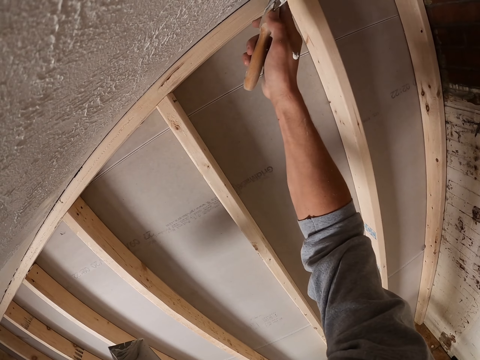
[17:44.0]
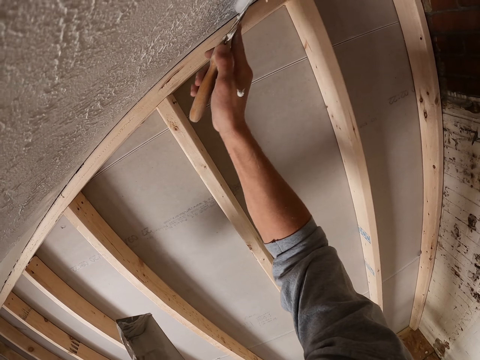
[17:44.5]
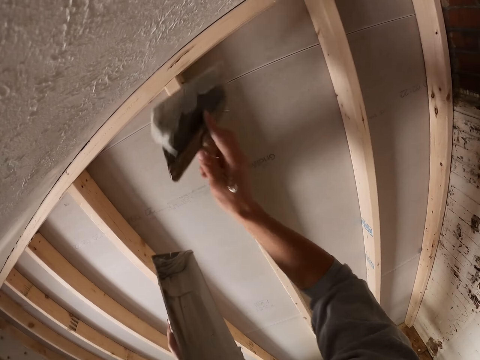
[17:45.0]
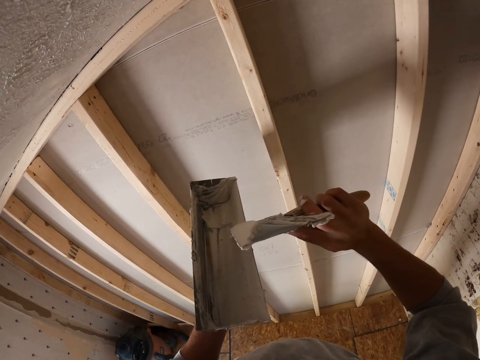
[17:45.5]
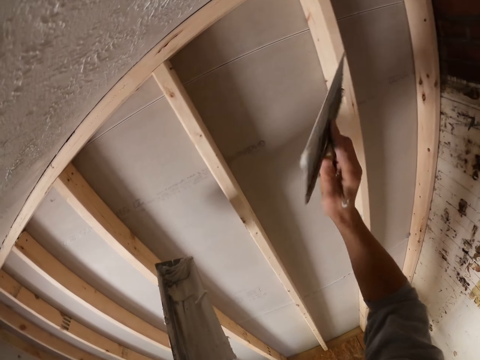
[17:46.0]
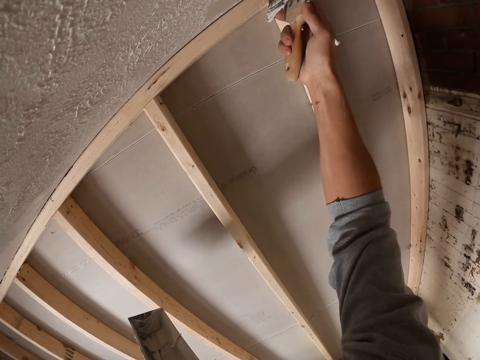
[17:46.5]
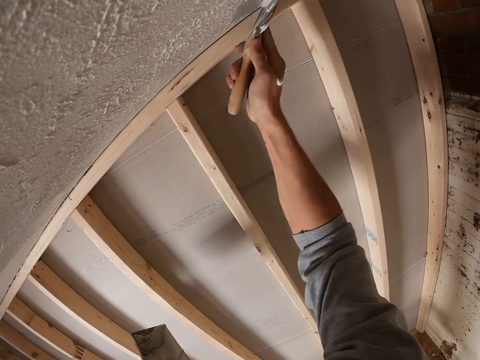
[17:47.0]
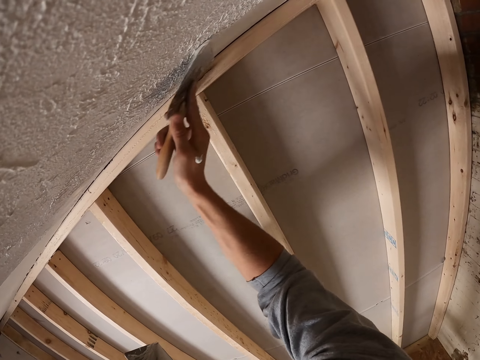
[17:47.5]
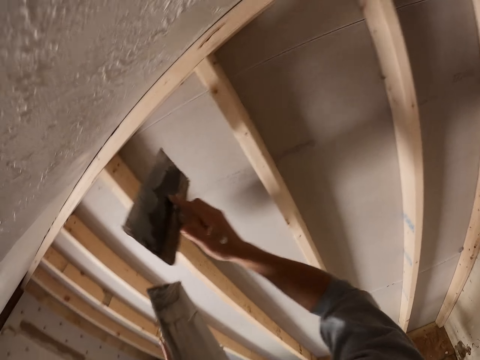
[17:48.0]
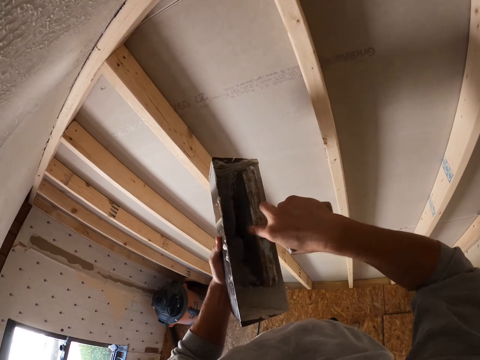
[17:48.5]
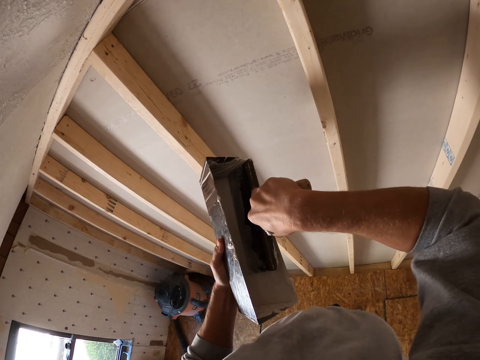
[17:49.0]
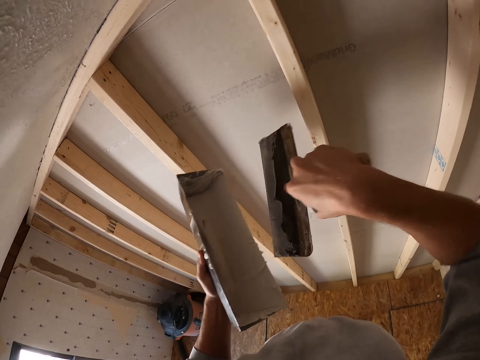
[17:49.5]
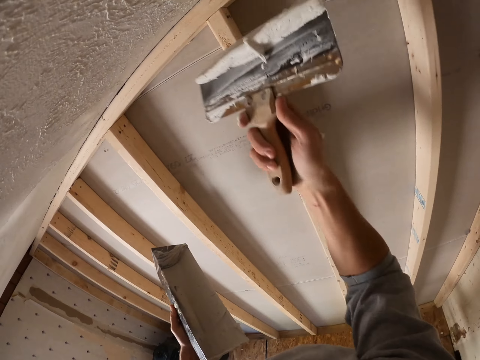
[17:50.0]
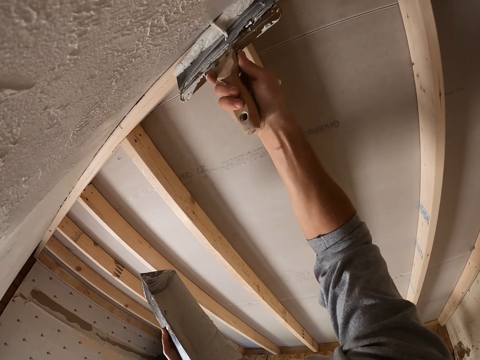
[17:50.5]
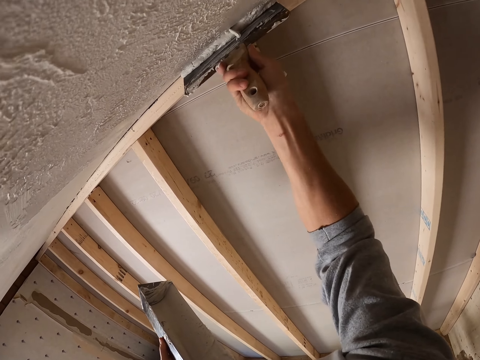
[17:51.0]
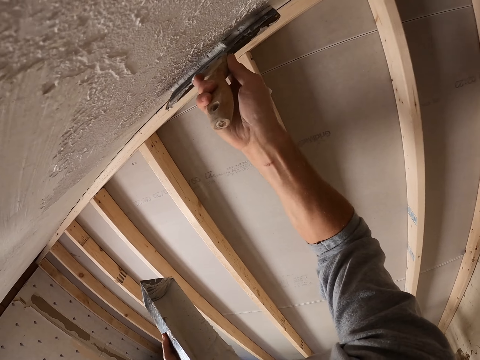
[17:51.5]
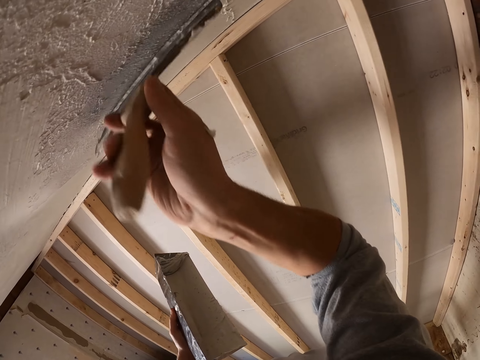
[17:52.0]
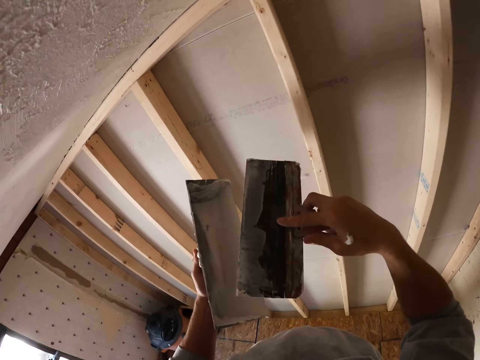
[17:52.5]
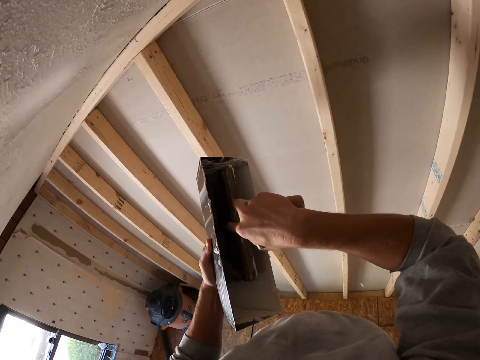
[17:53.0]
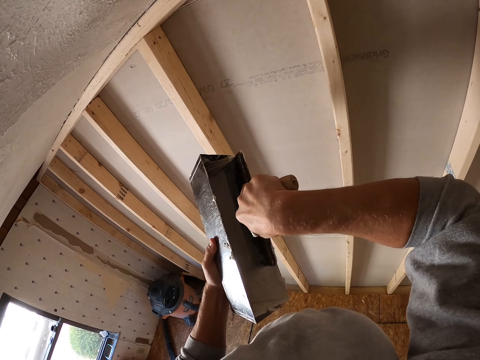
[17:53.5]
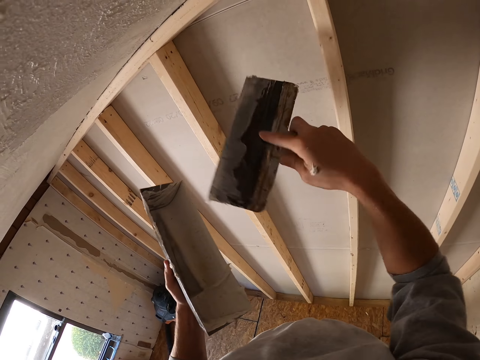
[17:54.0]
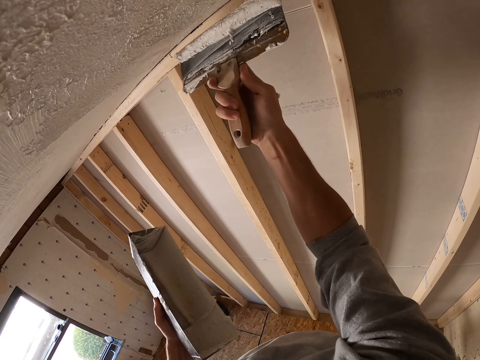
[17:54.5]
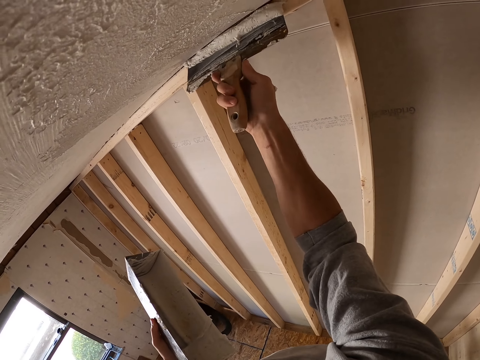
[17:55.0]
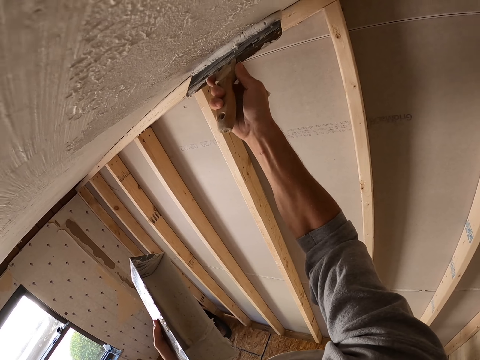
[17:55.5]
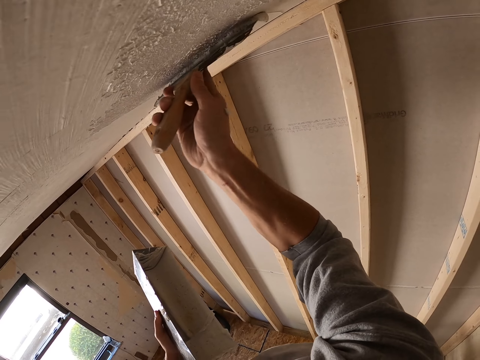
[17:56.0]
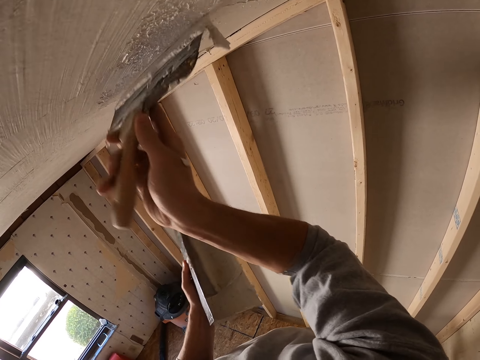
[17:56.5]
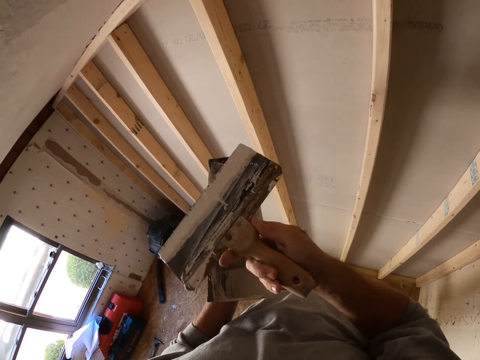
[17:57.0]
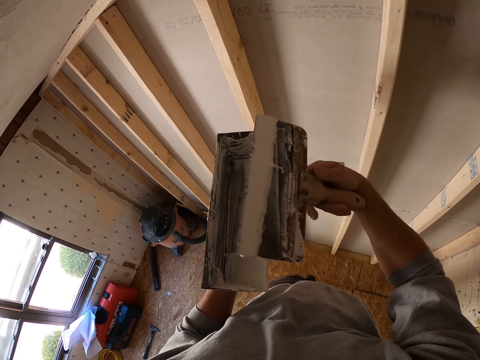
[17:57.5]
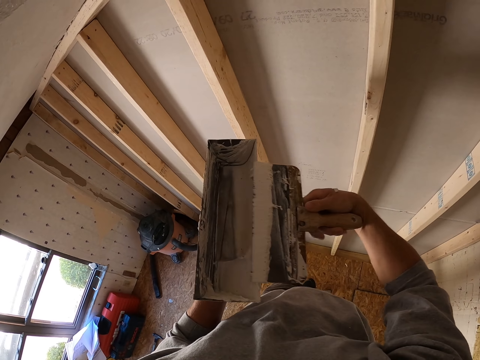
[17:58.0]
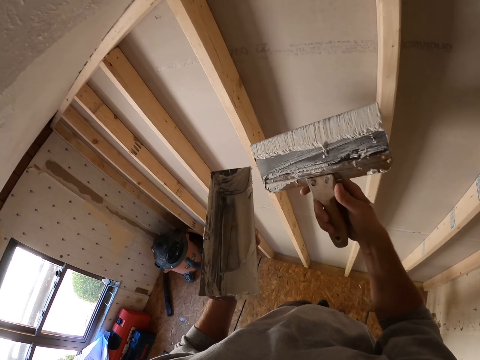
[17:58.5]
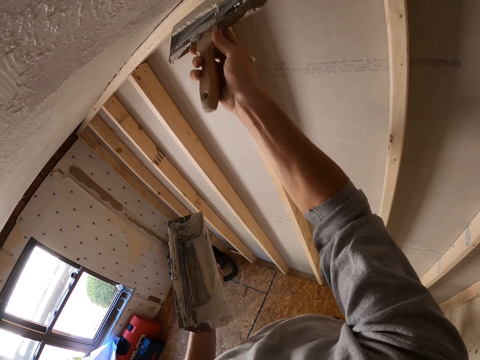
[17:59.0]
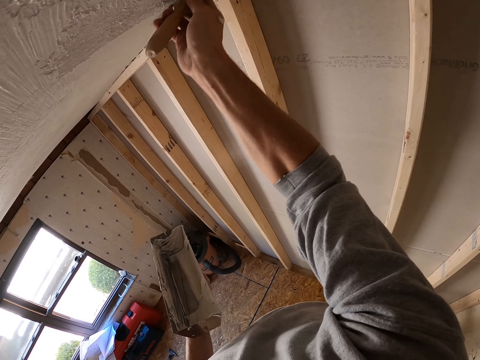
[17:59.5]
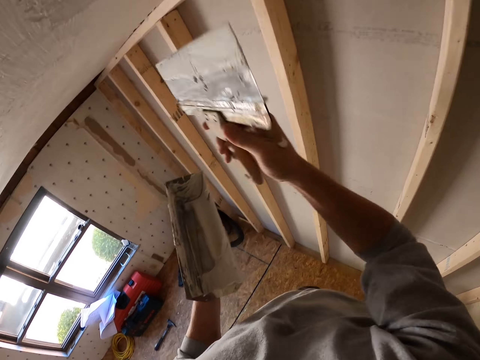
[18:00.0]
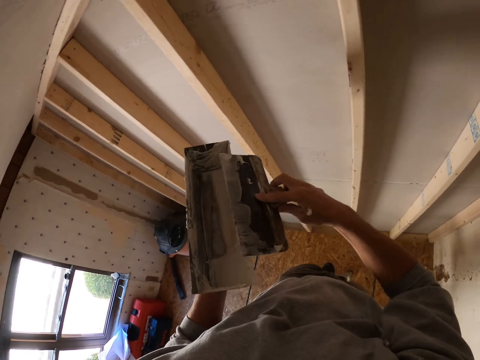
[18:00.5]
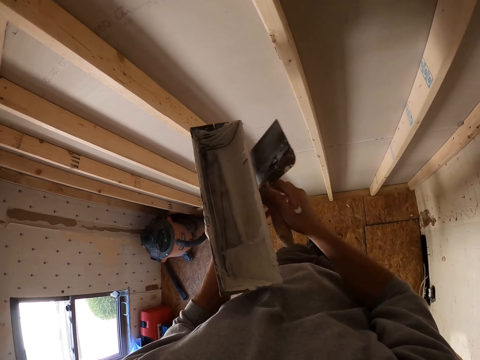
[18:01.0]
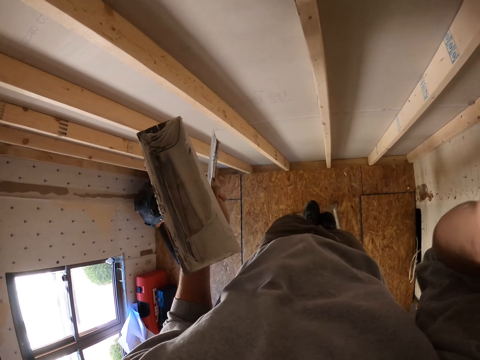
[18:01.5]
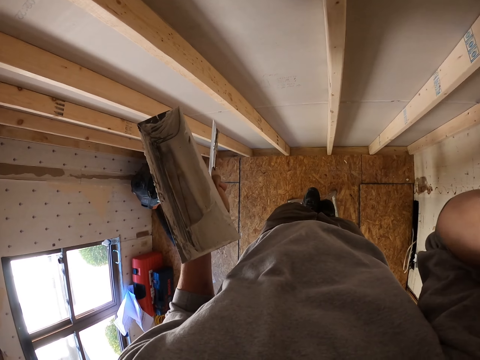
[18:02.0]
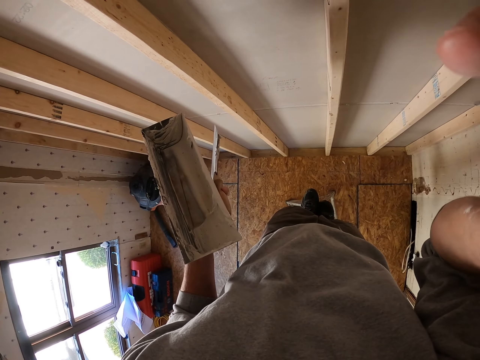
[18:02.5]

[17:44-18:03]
The camera wearer drops the right hand. He paints the ceiling using the scraper. He puts the scraper on the paint or plaster. He takes the plaster from a container with the scraper. He lifts the scraper. He paints the ceiling using the scraper. He drops the right hand. He puts the scraper on the paint. He lifts the scraper. He paints the ceiling using the scraper. He drops the right hand. He removes the paint from the scraper. He lifts the scraper. He paints the ceiling using the scraper. He removes excess plaster from the scraper. He transfers the scraper to the left hand. He adjusts his camera. He lifts the right hand. He looks around.
